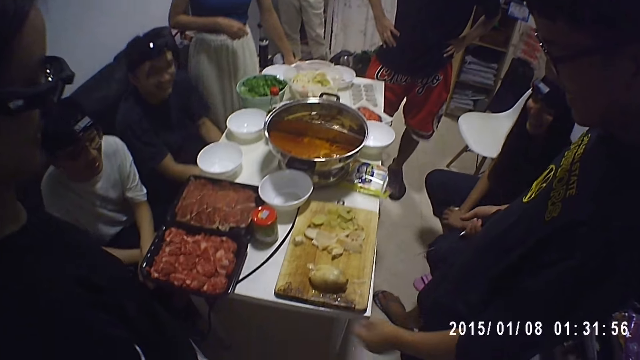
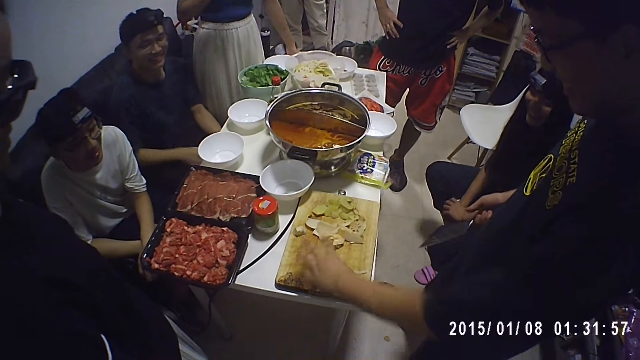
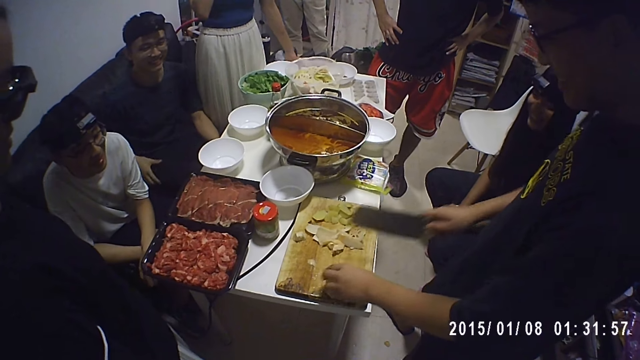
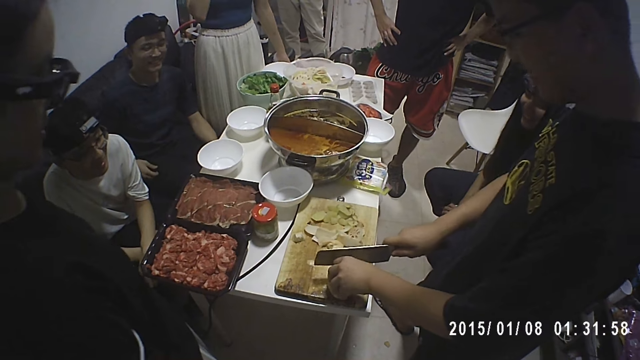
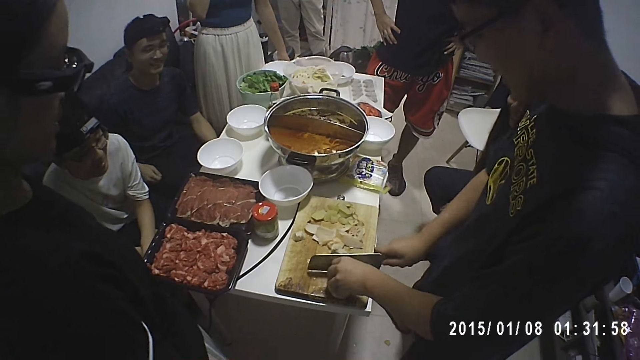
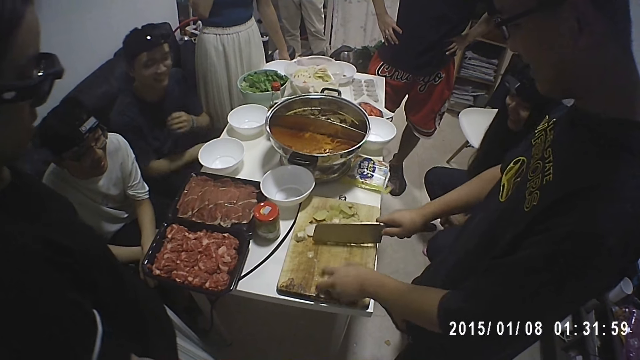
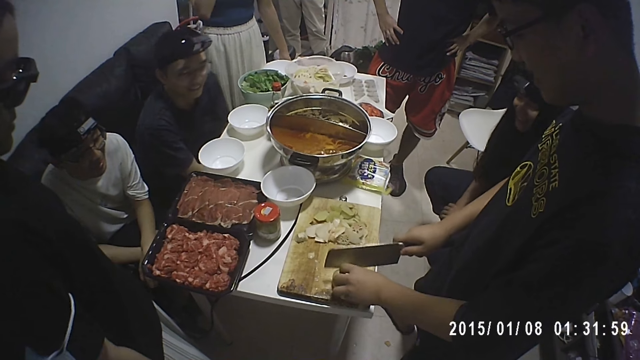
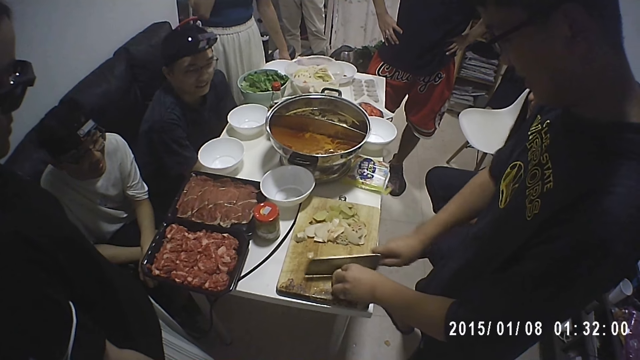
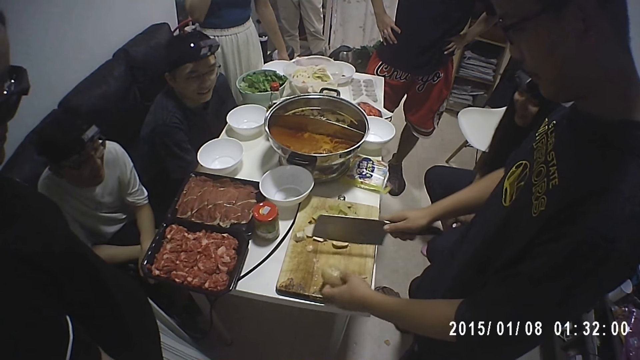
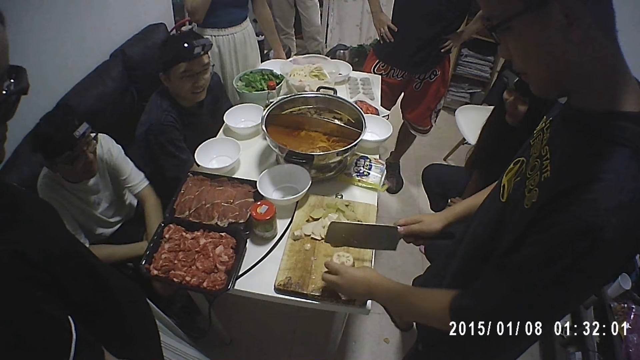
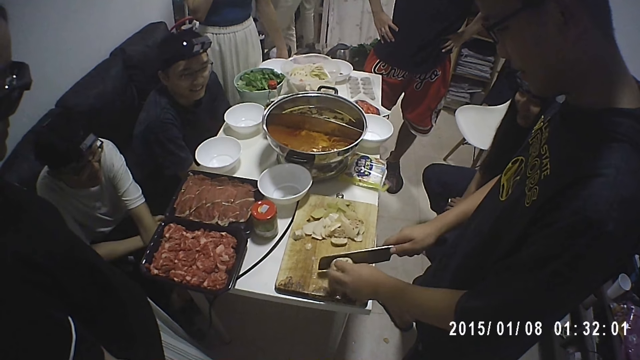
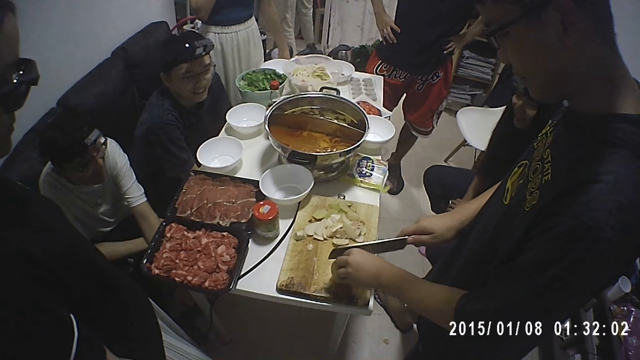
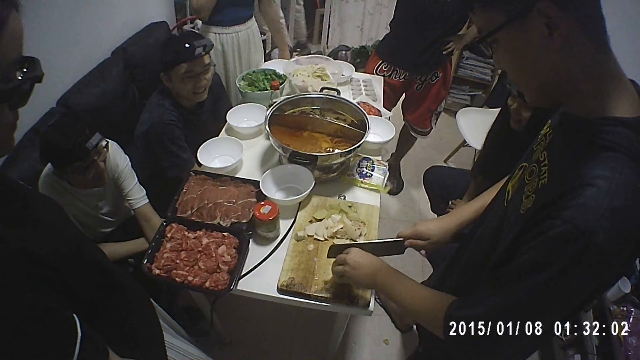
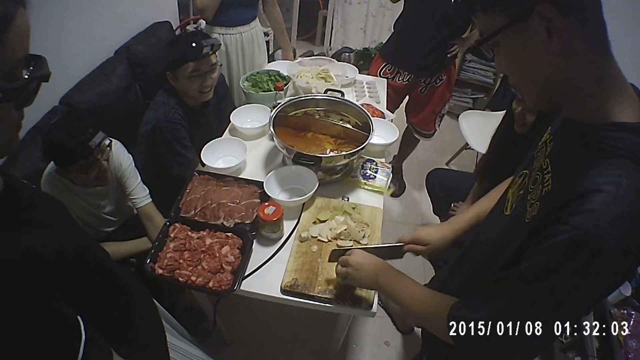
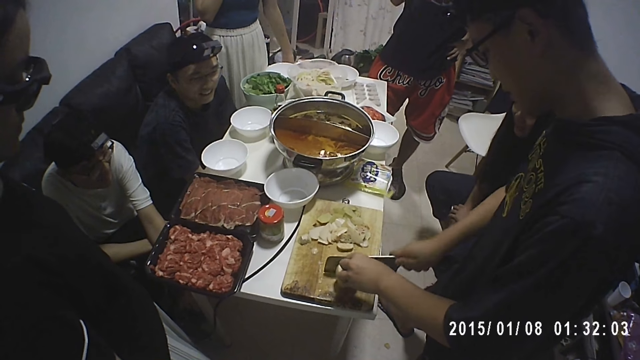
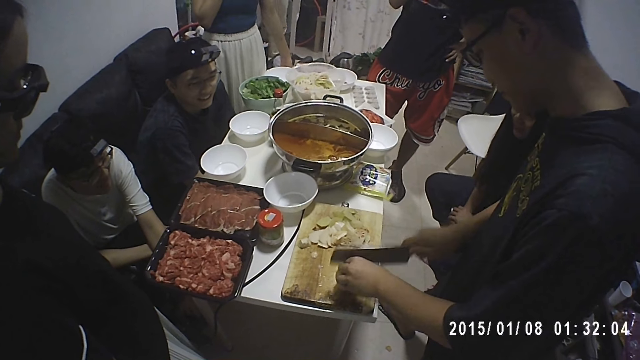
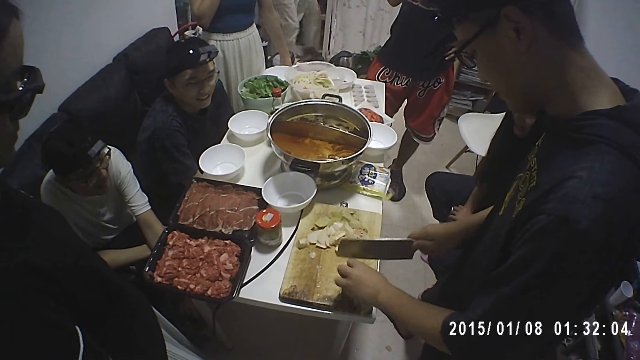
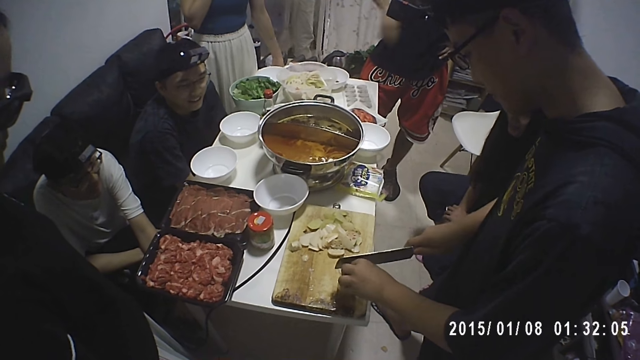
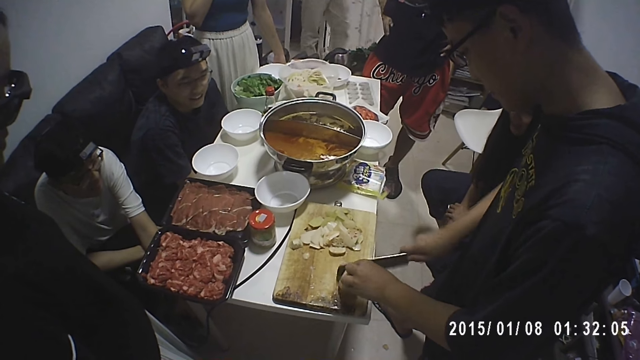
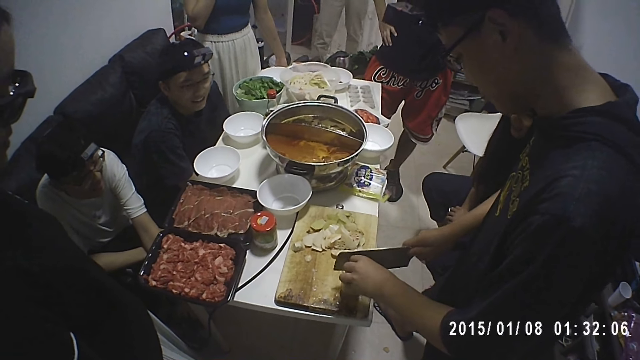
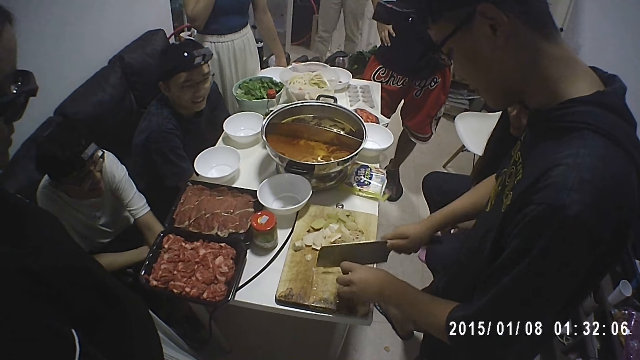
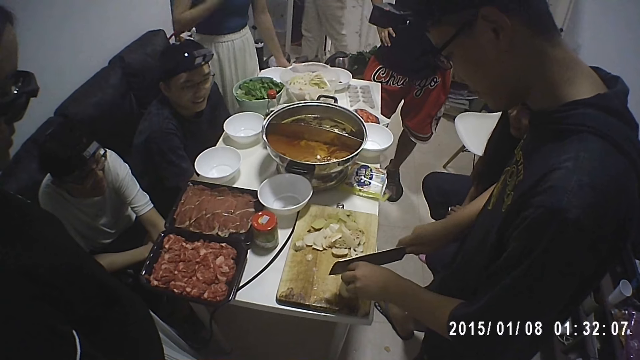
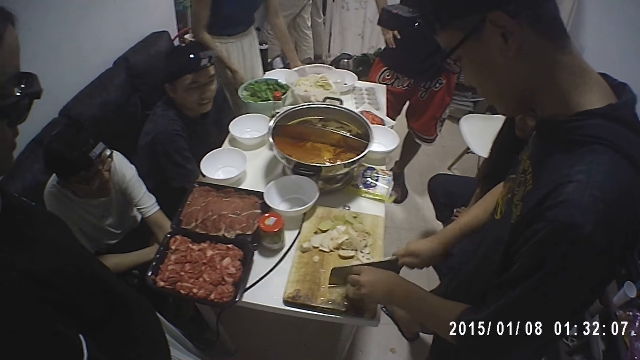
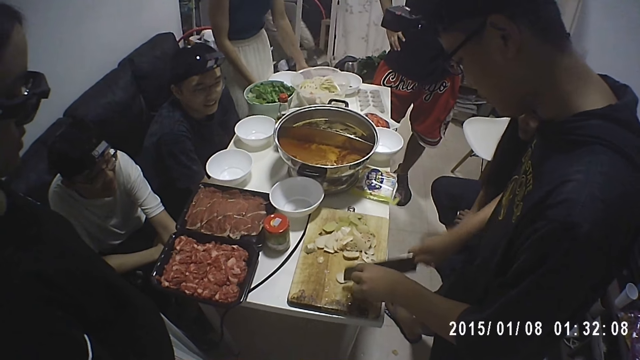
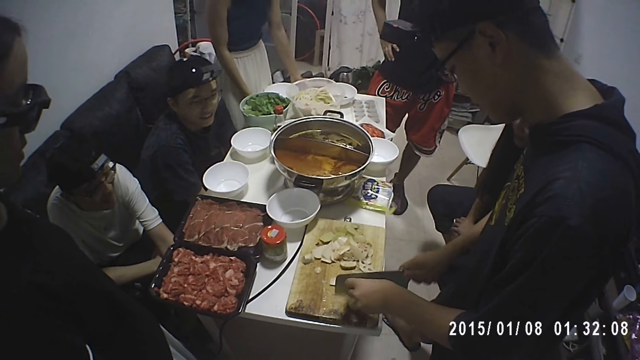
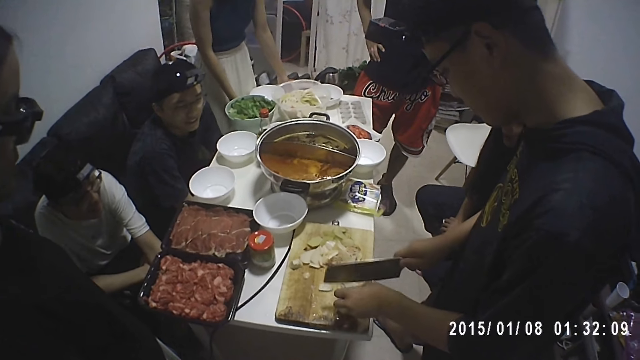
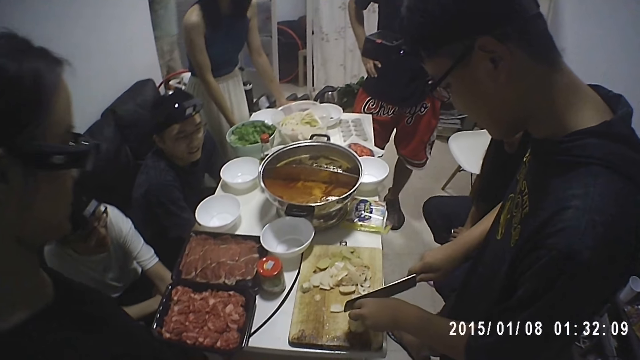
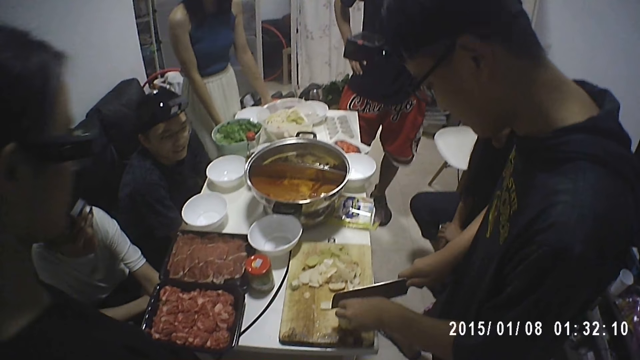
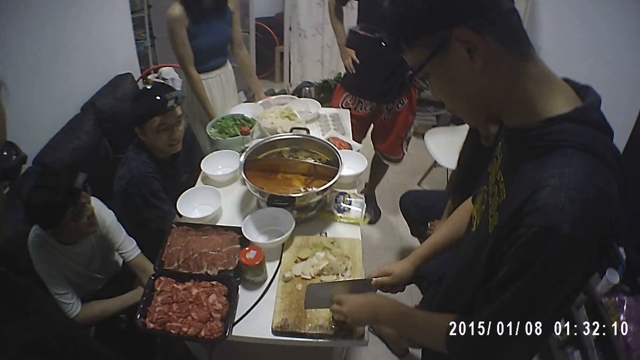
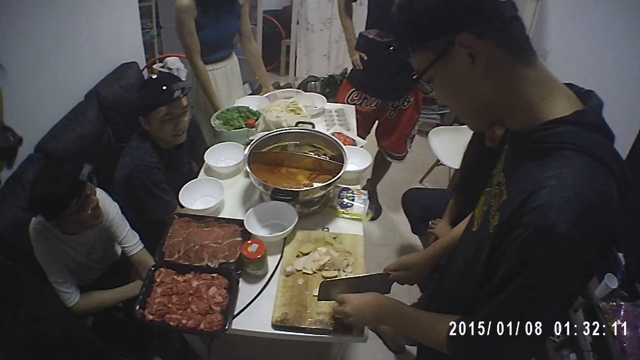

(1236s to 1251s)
A man drops the potato on the chopping board with his left hand. The man swings the left hand and picks up the potato. The man cuts the potato on the chopping board with the knife in his right hand. Another man folds his hand. The first man is chopping the potatoes. Another man stretches his hand. The first man is chopping the potatoes. Another man moves his hand. The first man is chopping the potatoes. Another man walks around. The first man is chopping the potatoes. A woman holds the table. The first man is chopping the potatoes.

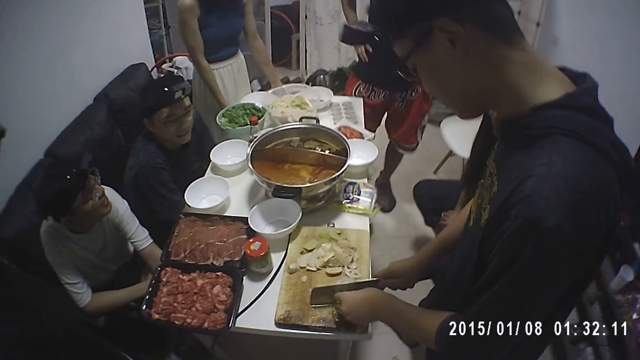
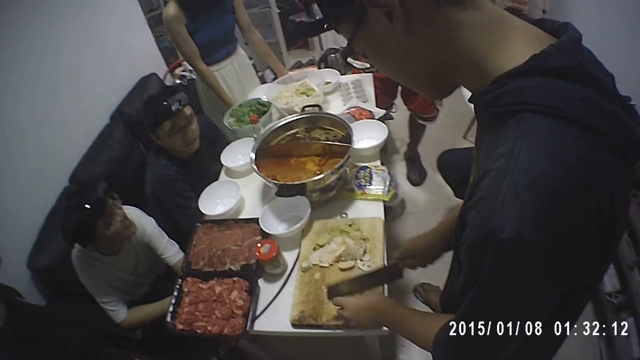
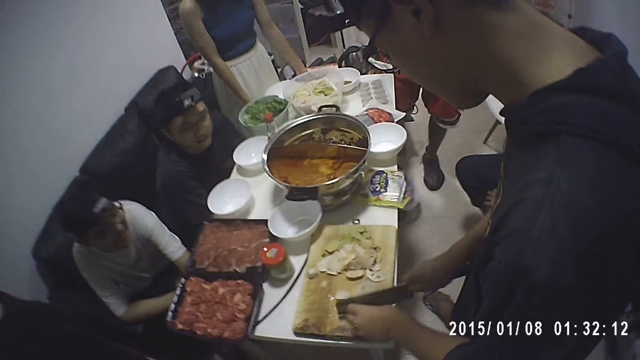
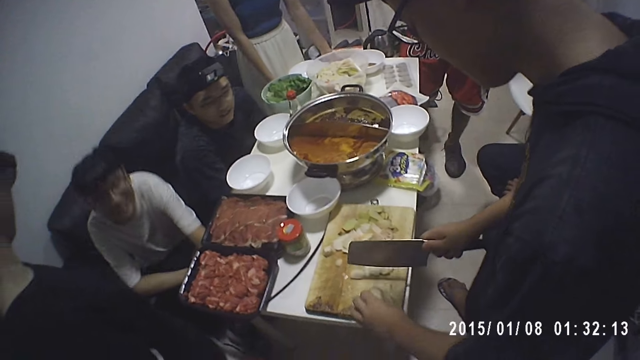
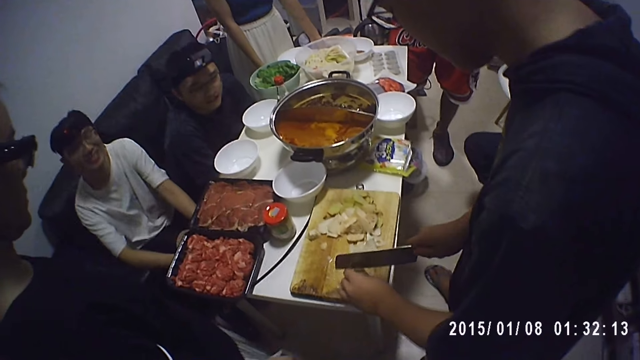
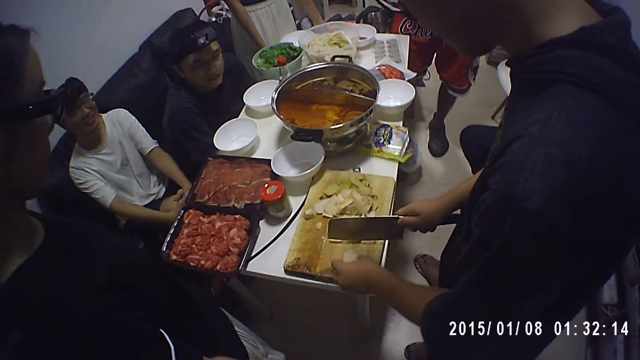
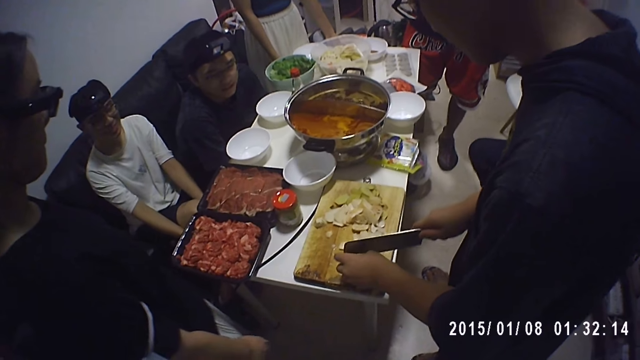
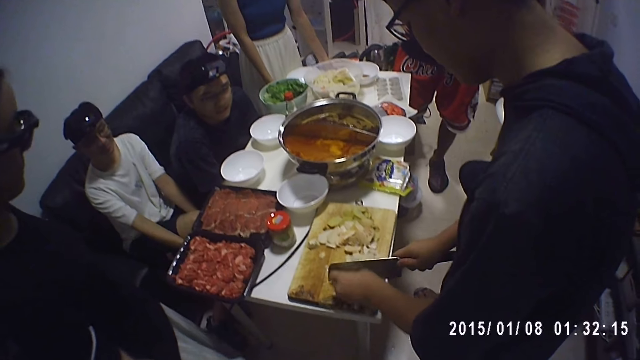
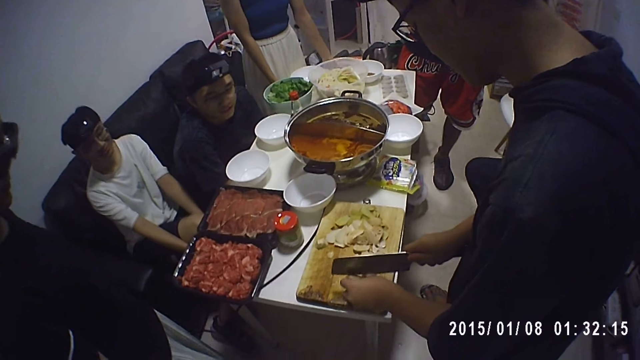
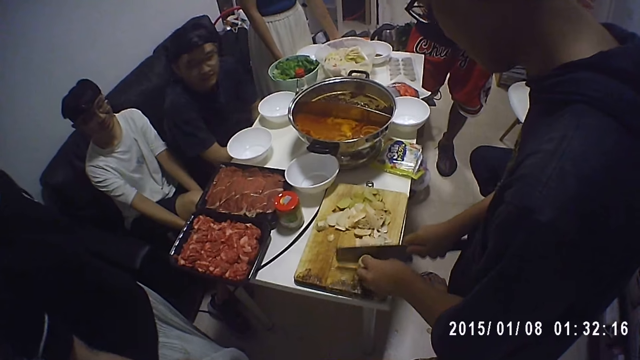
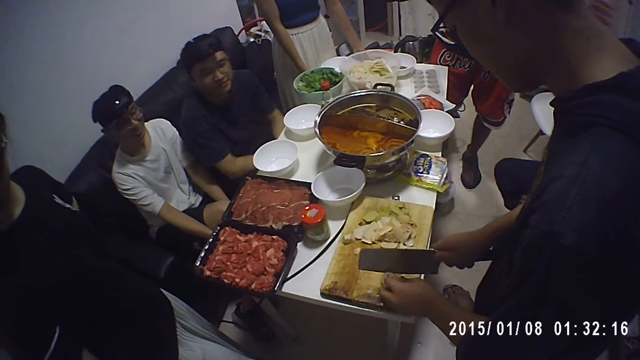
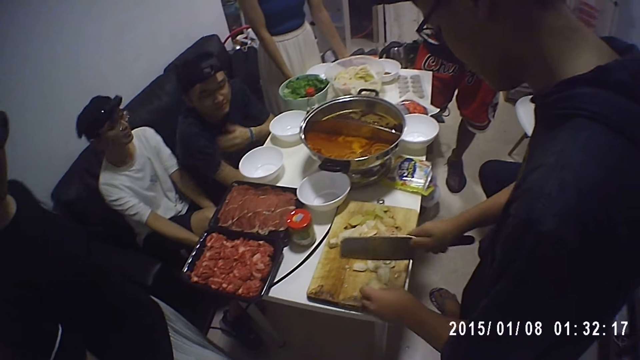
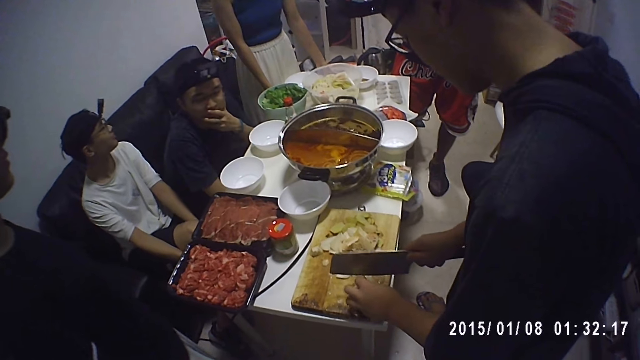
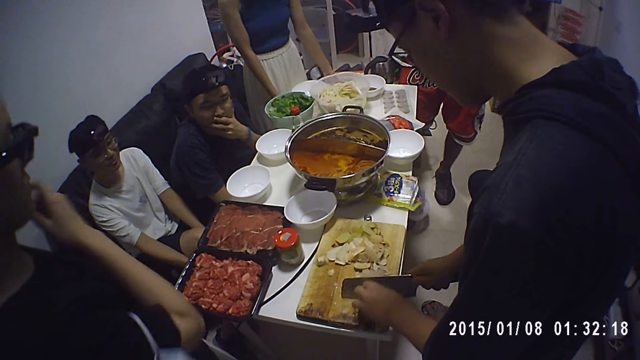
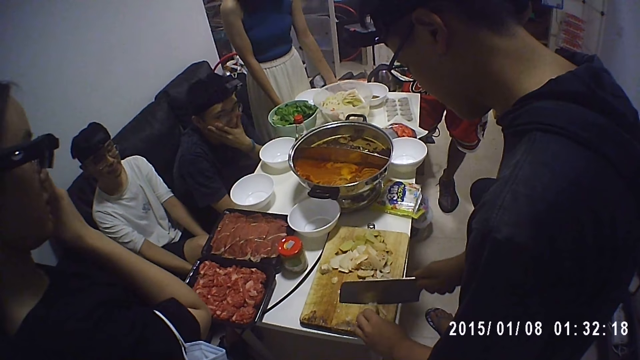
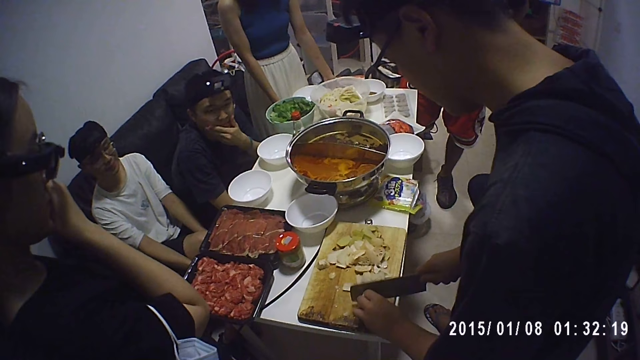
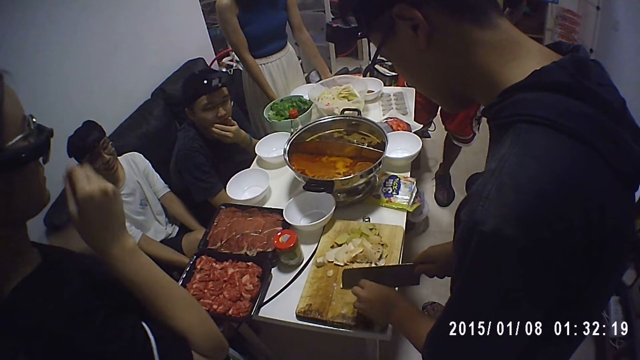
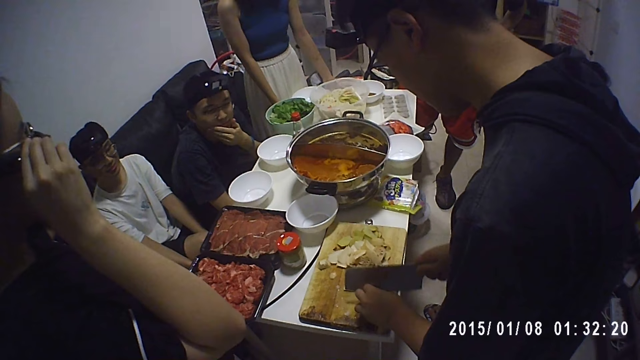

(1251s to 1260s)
A woman makes a step. A man is chopping potatoes. Another man pulls his leg. The first man is chopping the potatoes. Another man holds his face. The first man is chopping the potatoes. The woman holds her face. The first man is chopping the potatoes. The woman holds the sunglasses. The first man is chopping the potatoes.
